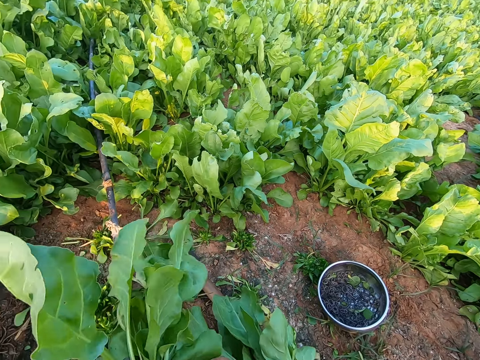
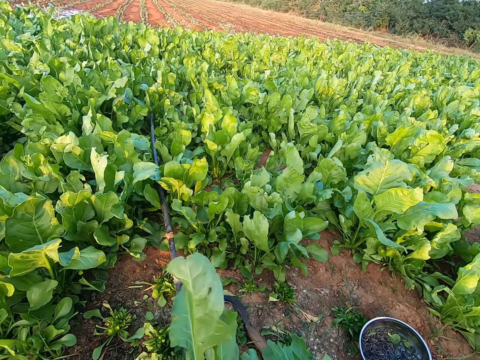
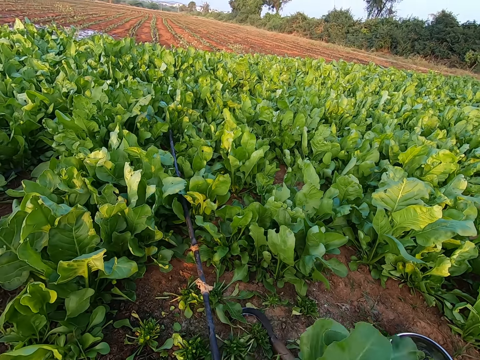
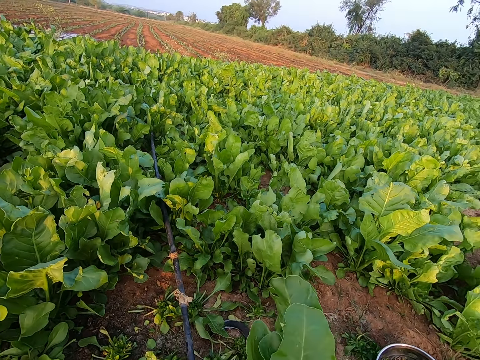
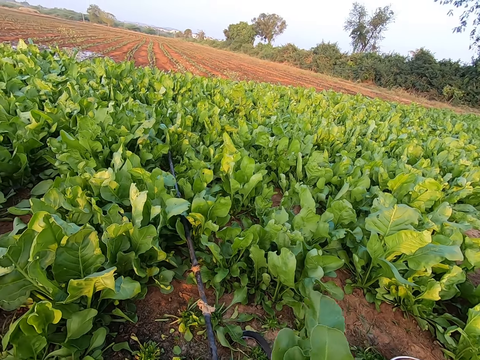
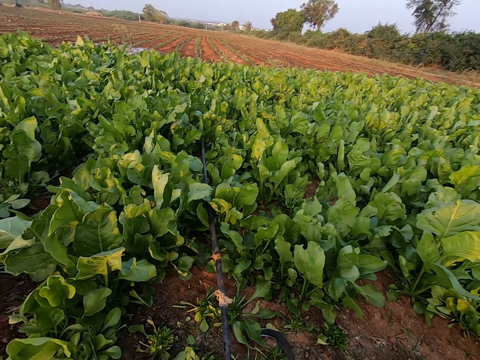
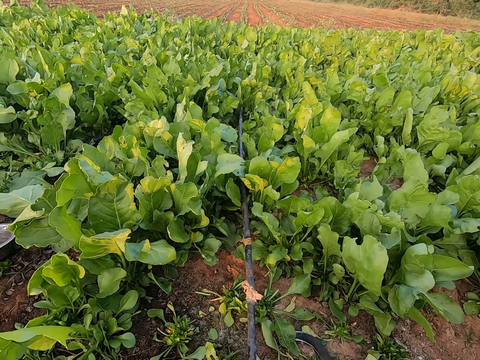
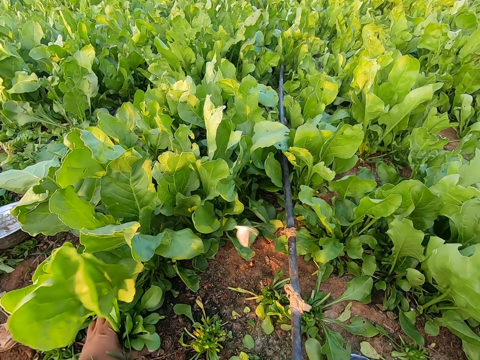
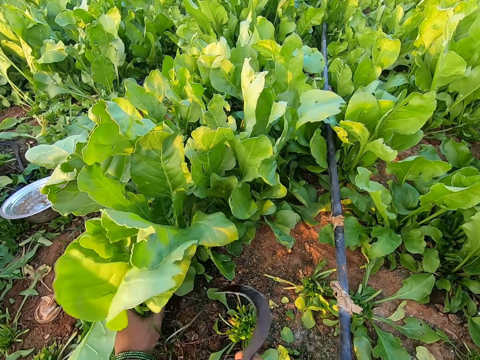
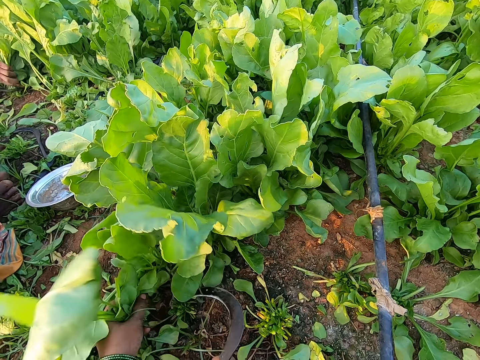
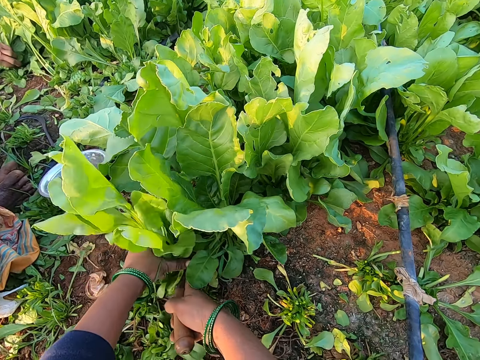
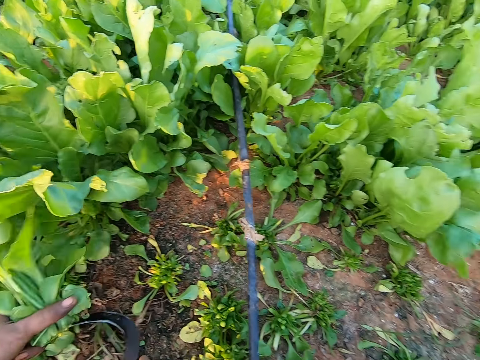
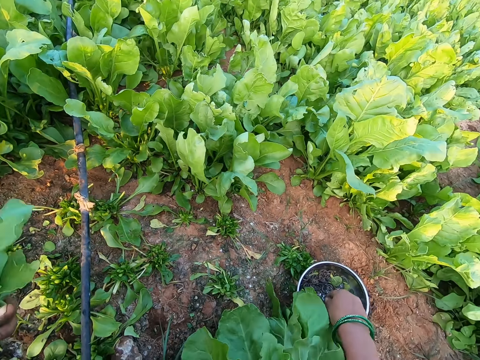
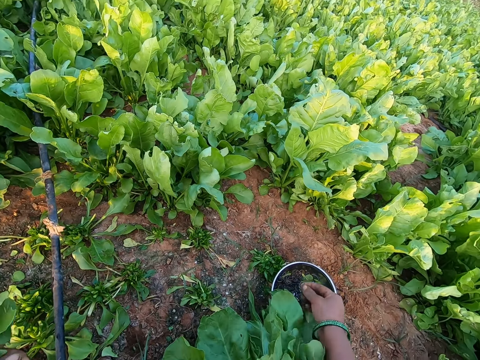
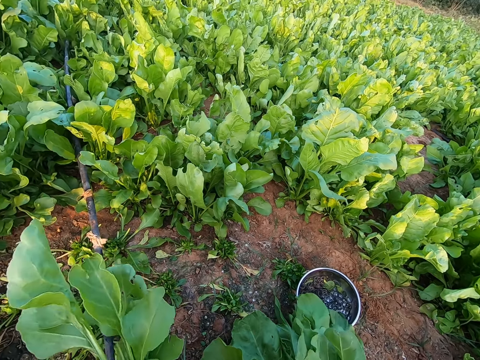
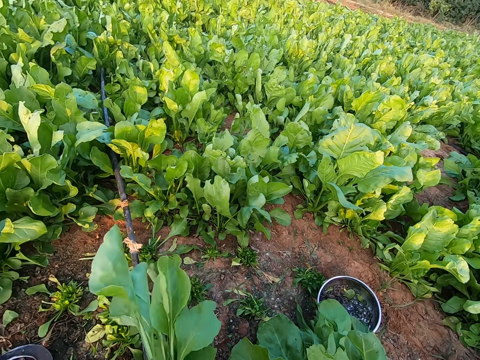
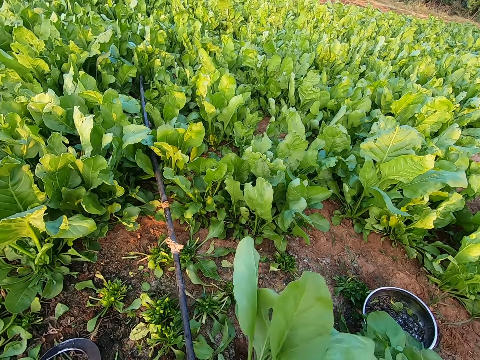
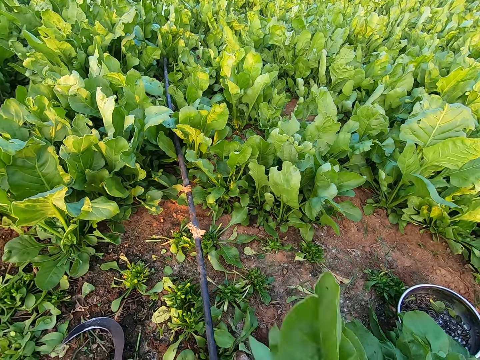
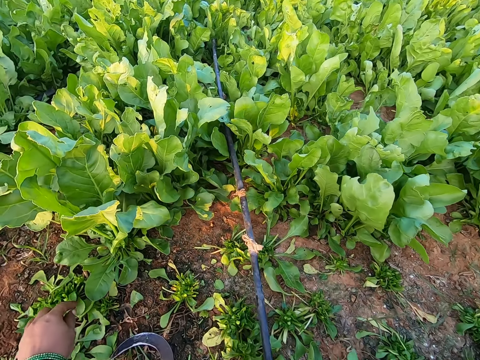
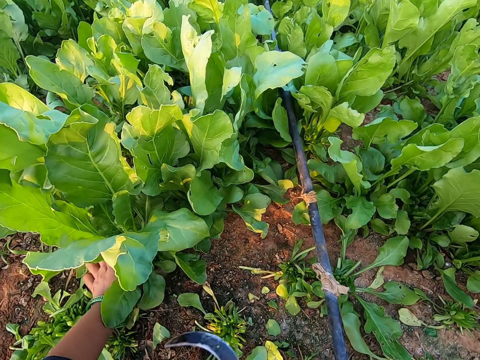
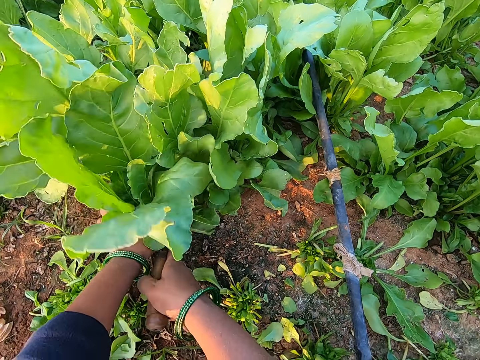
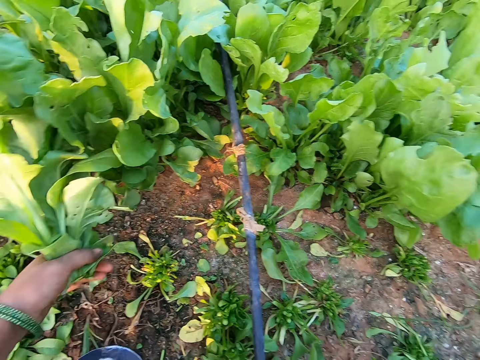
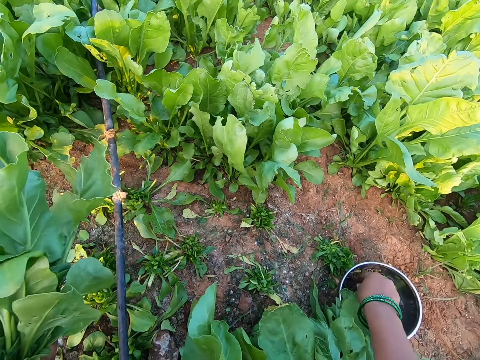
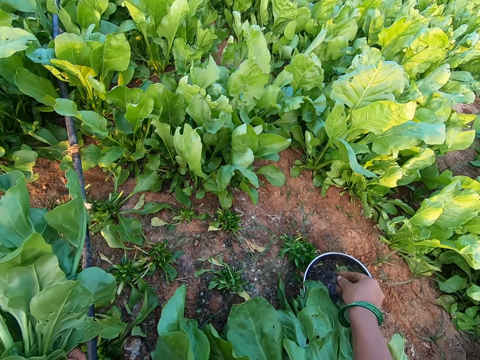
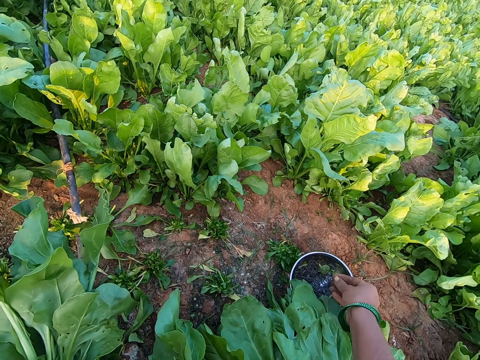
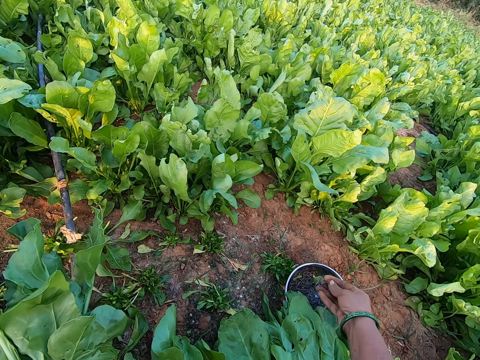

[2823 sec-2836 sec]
The camera wearer uses the rubber band on the vegetable leaves or spinach in her left hand. She holds the hand sickle with her right hand. She holds the vegetable leaves with her left hand. She harvests the vegetable leaves in her left hand with the hand sickle in her right hand. She holds the vegetable leaves with her left hand. She harvests the vegetable leaves in her left hand with the hand sickle in her right hand. She drops the hand sickle on the ground with her right hand. She picks a rubber band from the plate on the ground with her right hand. She uses the rubber band on the vegetable leaves in her left hand. She holds the vegetable leaves with her right hand. She drops the vegetable leaves on the ground with her right hand. She holds the hand sickle with her right hand. She holds the vegetable leaves with her left hand. She harvests the vegetable leaves in her left hand with the hand sickle in her right hand. She drops the hand sickle on the ground with her right hand. She picks rubber bands from the plate on the ground with her right hand.

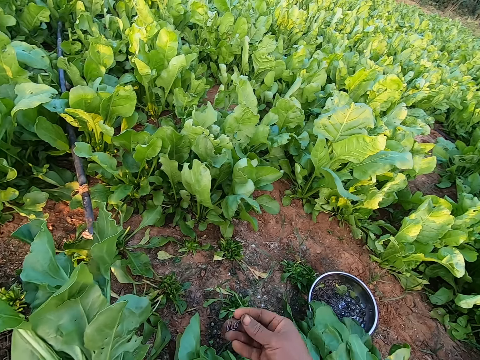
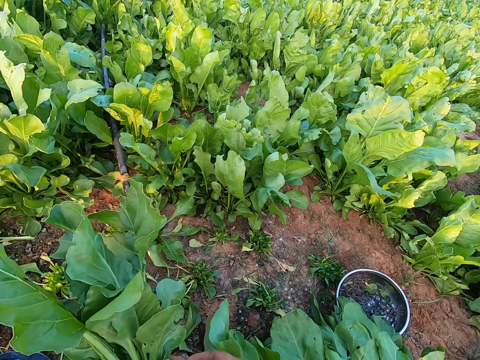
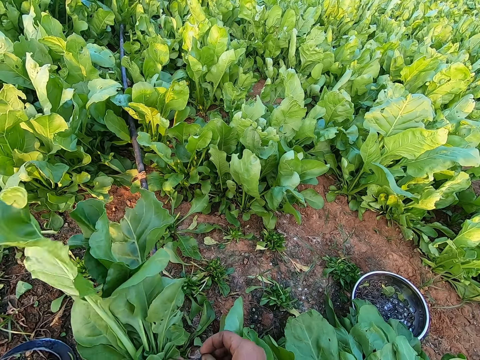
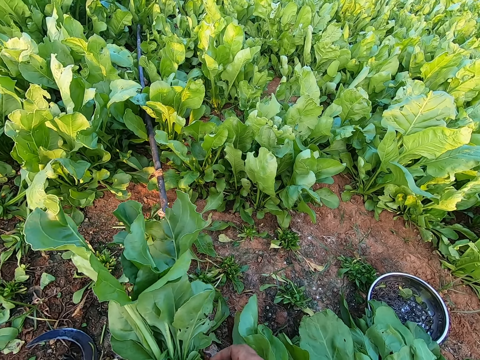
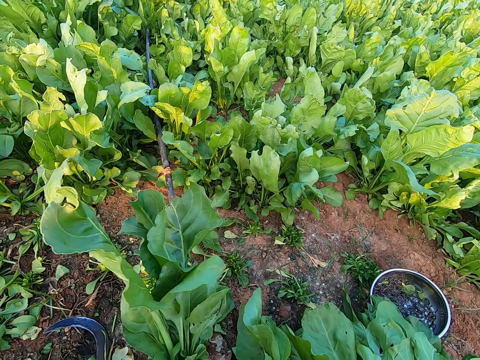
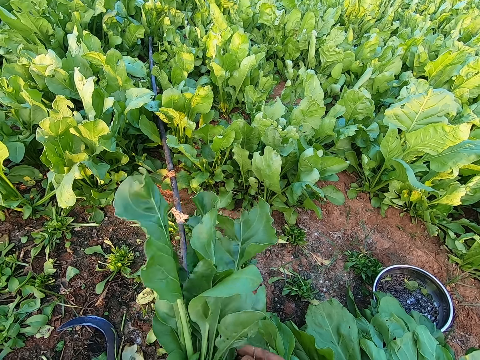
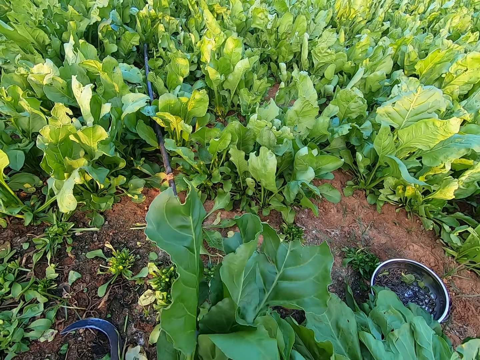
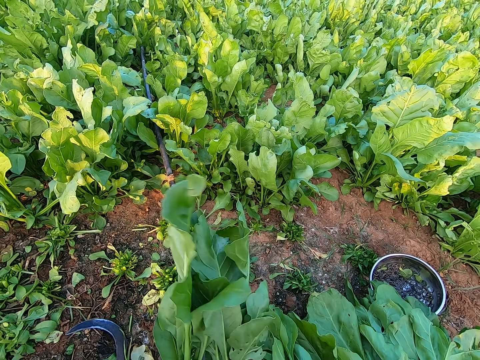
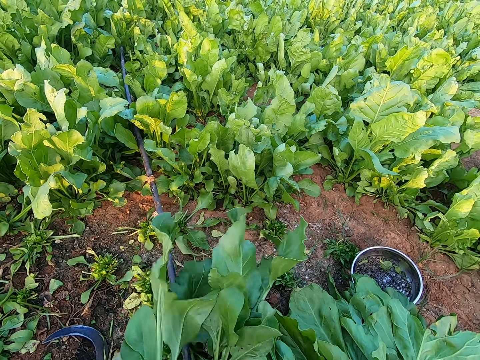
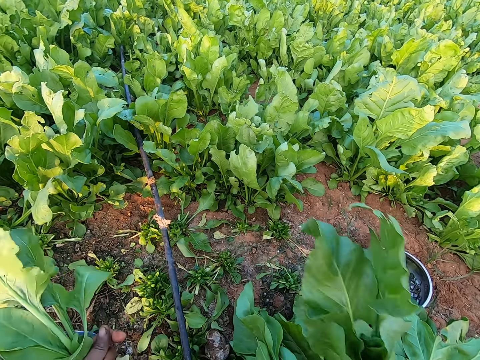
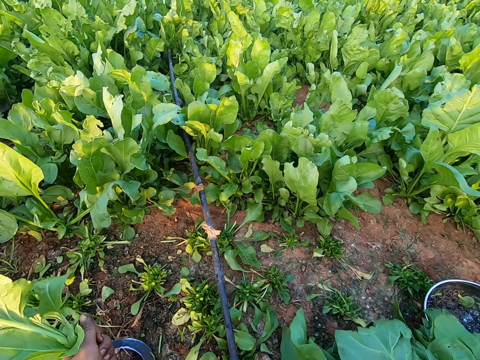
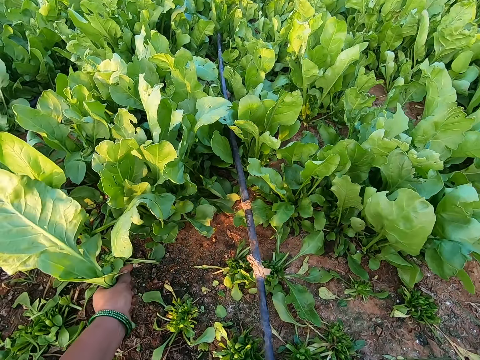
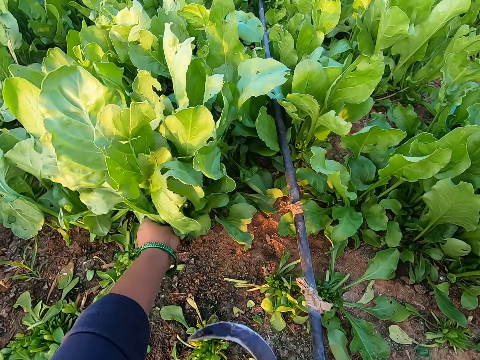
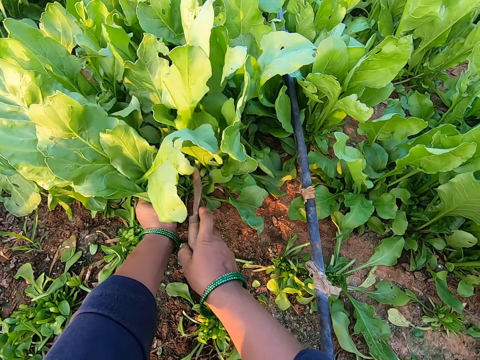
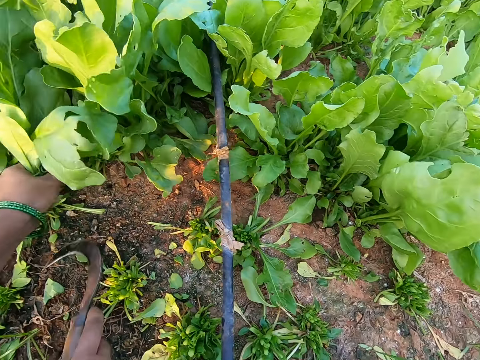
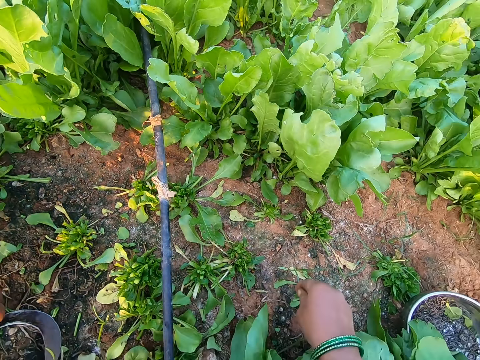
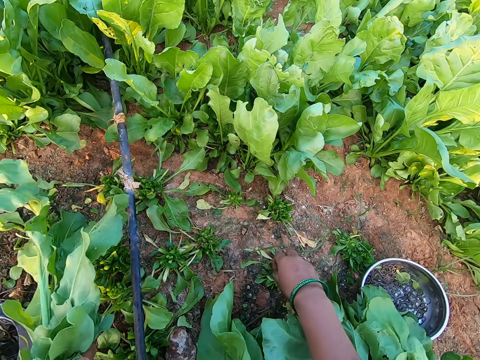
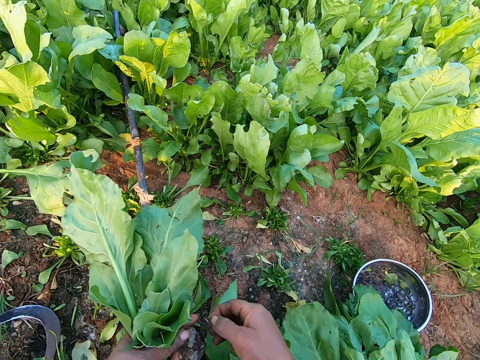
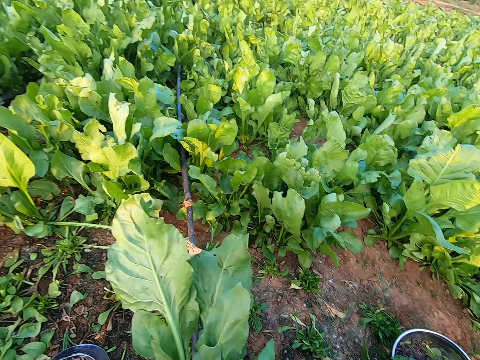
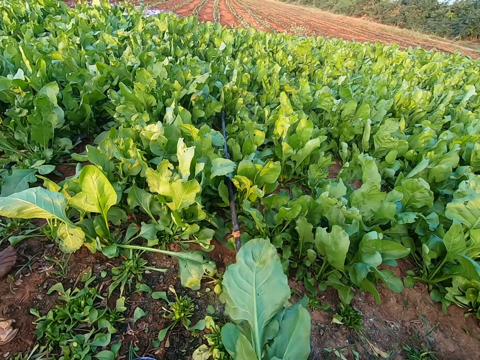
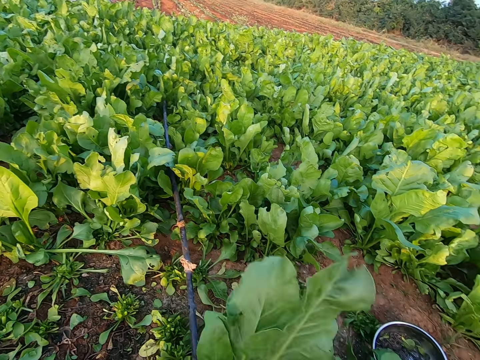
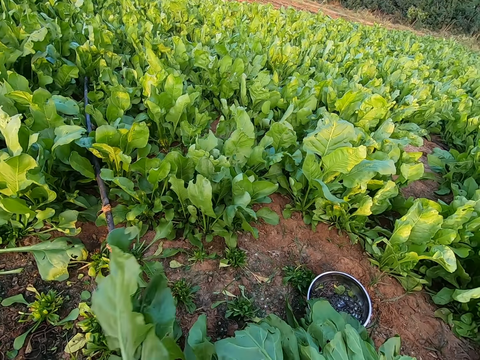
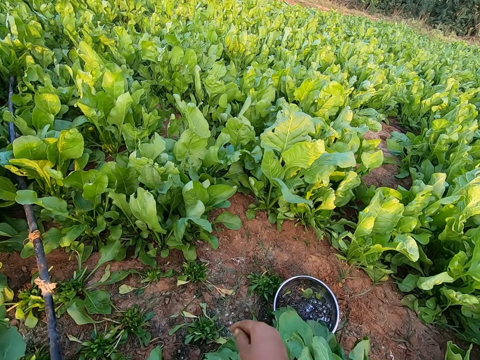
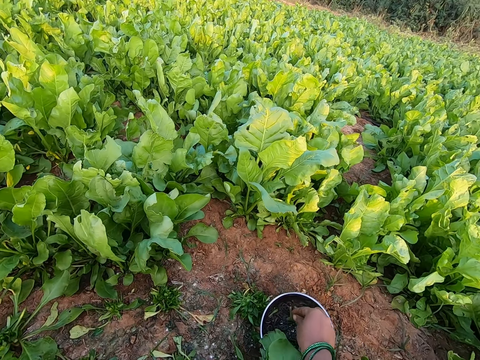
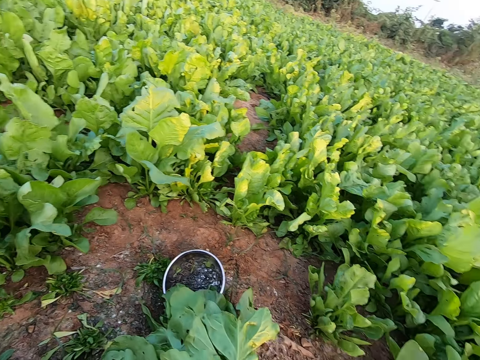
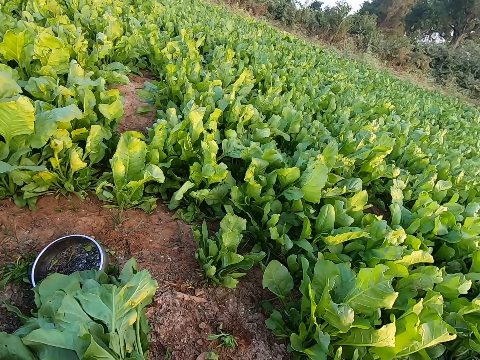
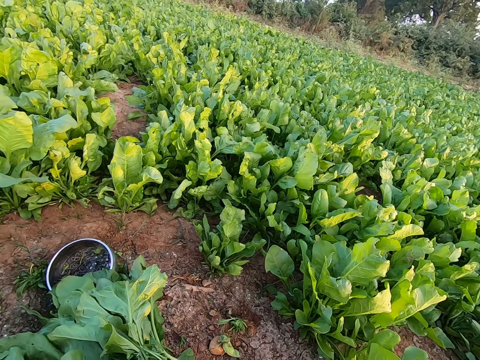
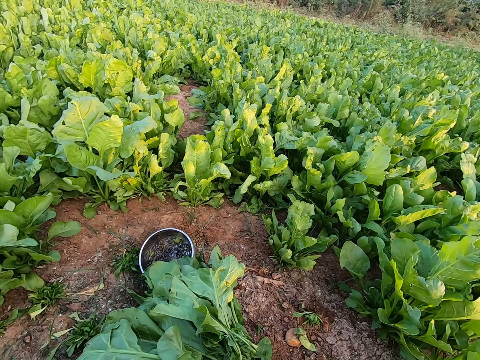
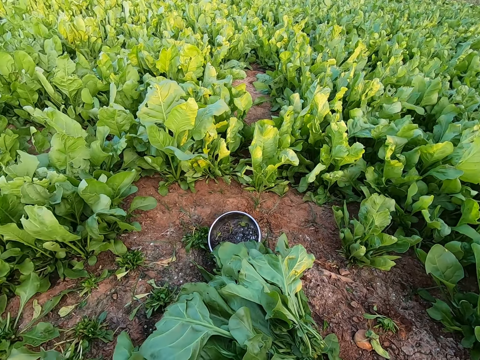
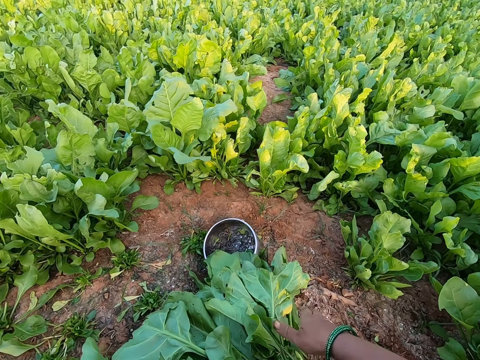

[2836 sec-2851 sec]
The camera wearer holds the rubber band with both hands. She throws the rubber band on the ground with her right hand. She uses the rubber band on the vegetable leaves or spinach in her left hand. She passes the vegetable leaves from her left hand to her right hand. She drops the vegetable leaves on the ground with her right hand. She holds the vegetable leaves with her left hand. She holds the hand sickle with her right hand. She harvests the vegetable leaves in her left hand with the hand sickle in her right hand. She drops the hand sickle on the ground with her right hand. She picks the rubber band from the ground with her right hand. She holds the rubber band with both hands. She uses the rubber band on the vegetable leaves in her left hand. She picks a rubber band from the plate on the ground with her right hand. She ties the spinach together.
